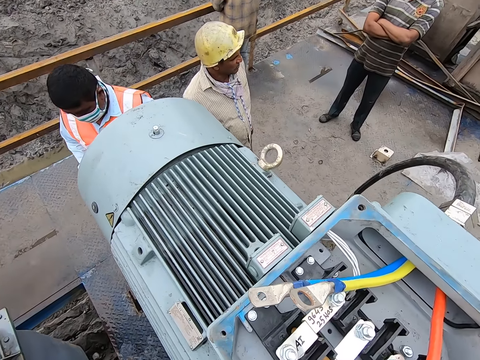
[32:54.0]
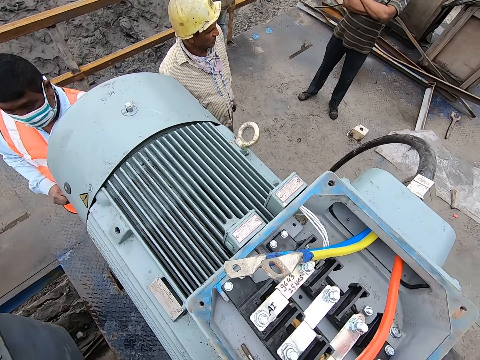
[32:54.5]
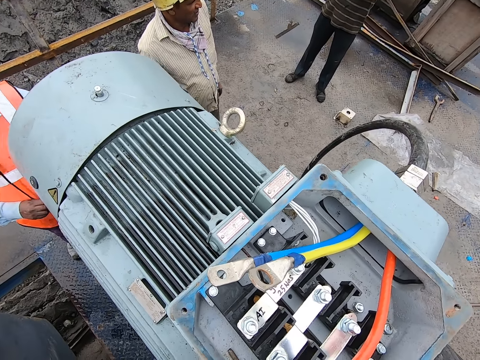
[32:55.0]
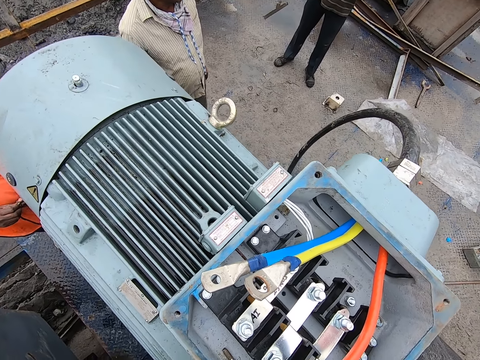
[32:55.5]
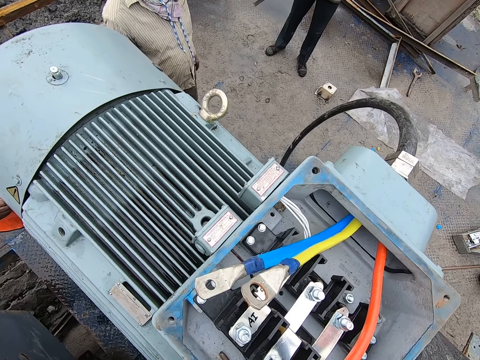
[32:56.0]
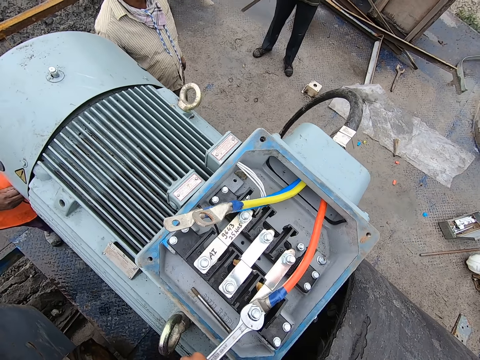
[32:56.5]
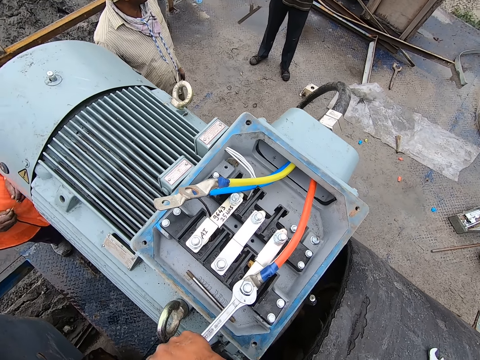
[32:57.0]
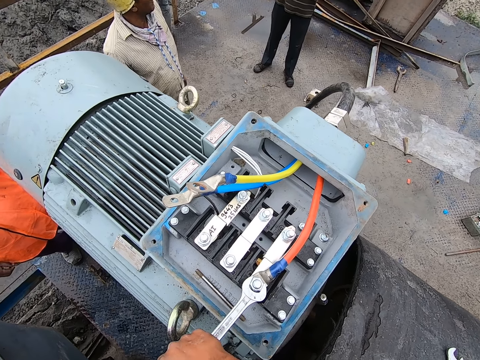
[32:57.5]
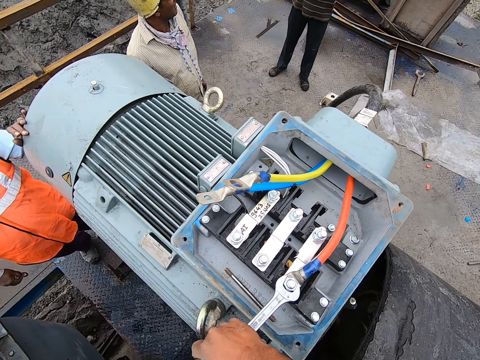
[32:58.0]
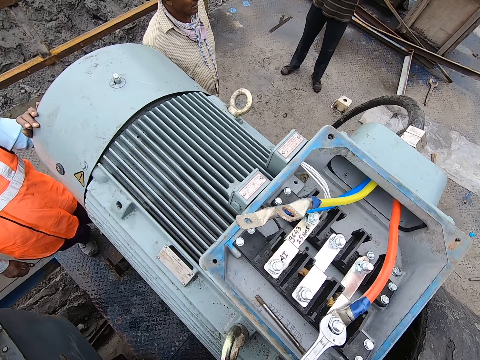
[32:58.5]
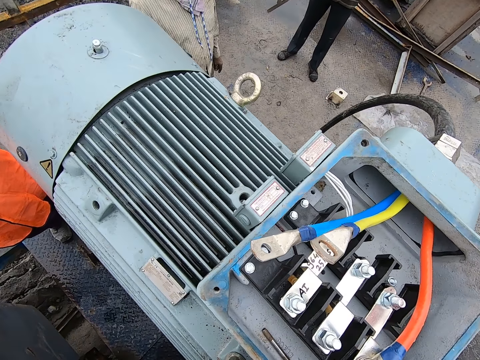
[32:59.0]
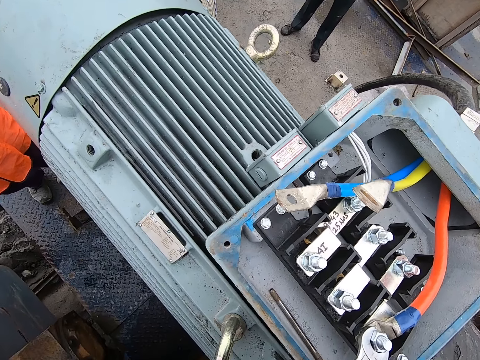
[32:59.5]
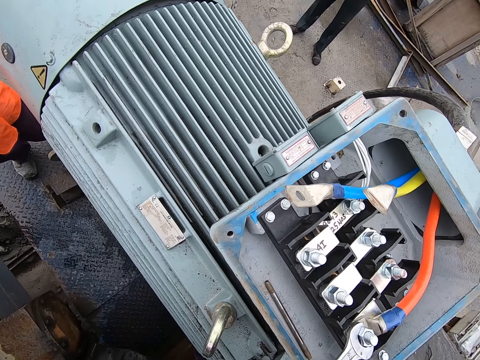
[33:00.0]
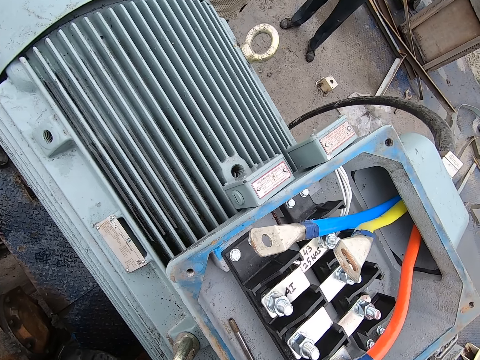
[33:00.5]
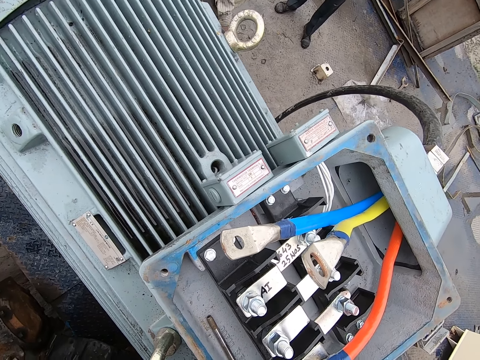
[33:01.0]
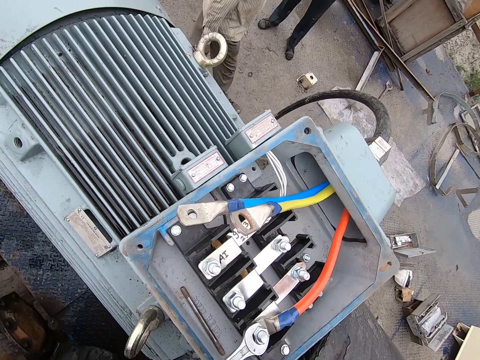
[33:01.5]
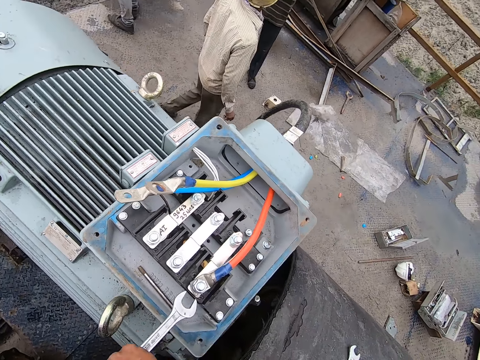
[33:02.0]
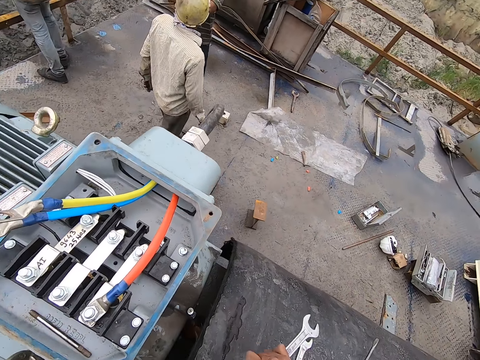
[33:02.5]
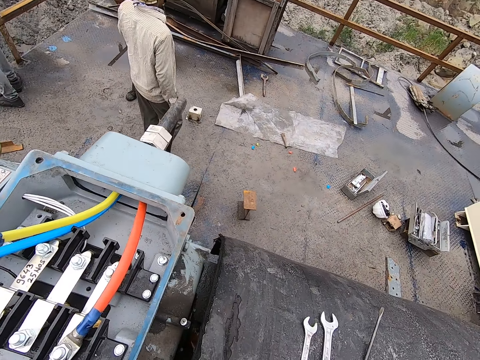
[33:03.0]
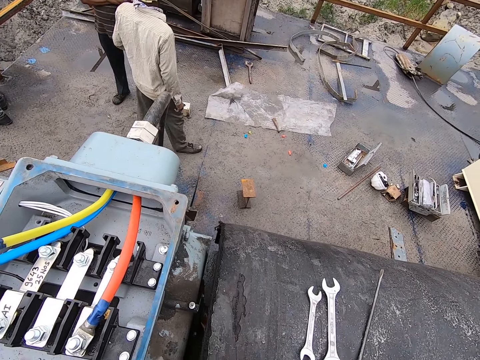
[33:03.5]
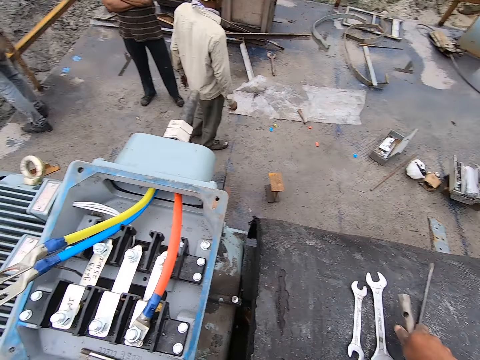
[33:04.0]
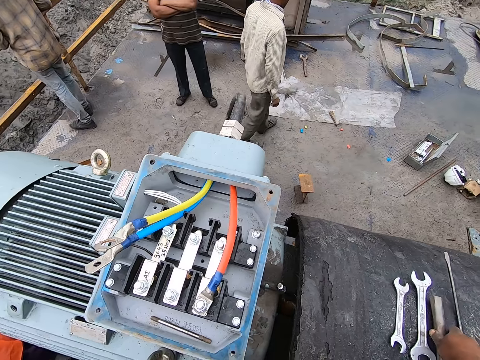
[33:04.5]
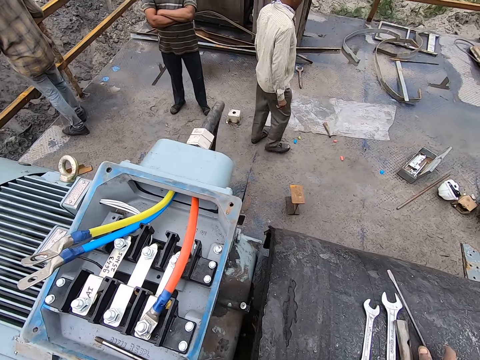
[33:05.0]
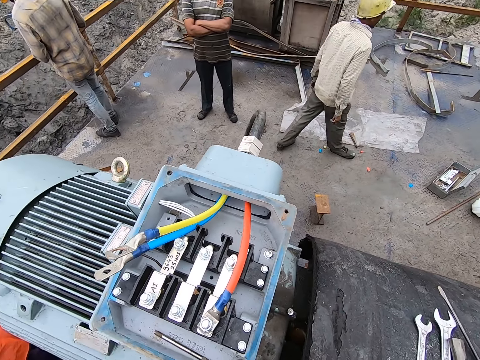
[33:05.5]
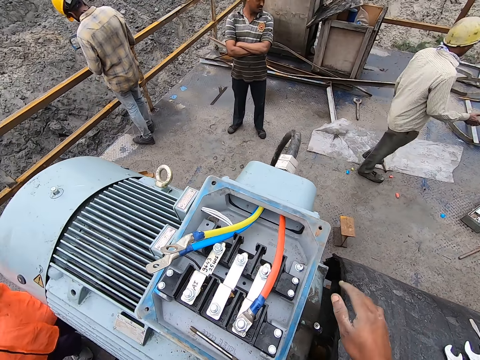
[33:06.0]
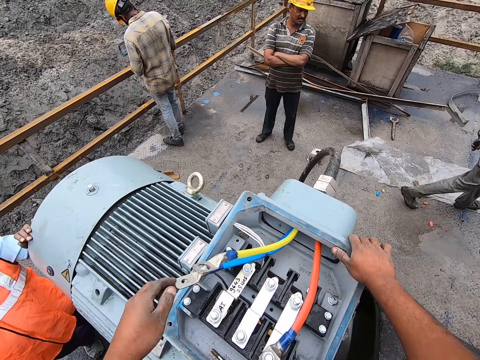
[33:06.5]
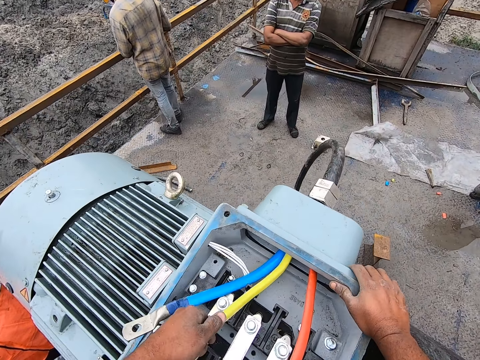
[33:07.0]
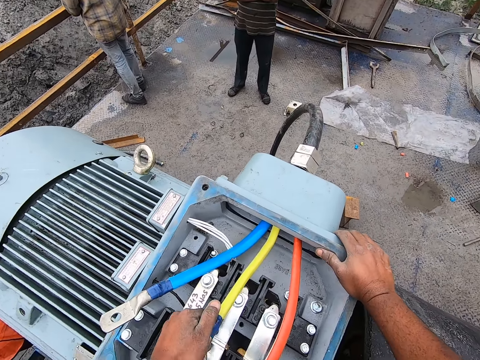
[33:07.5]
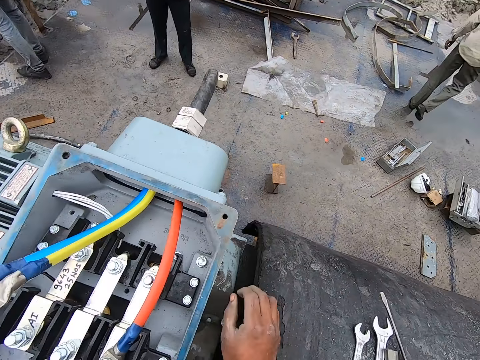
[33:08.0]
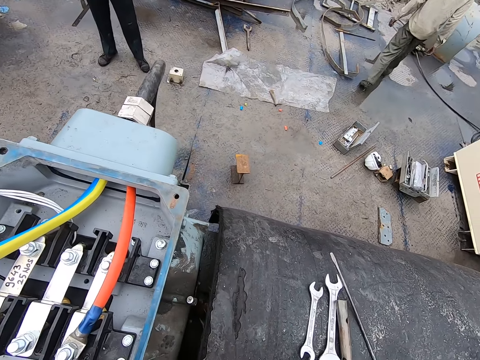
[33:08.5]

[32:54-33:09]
The camera wearer looks at the motor. They turn the bolt with the wrench. They look at the motor. They drop the wrench and metal rod on the surface. They pull the pipe on the machine, place both hands on the motor, and pick up the pipe with the left hand.

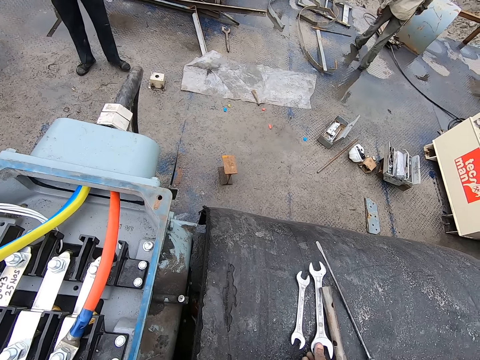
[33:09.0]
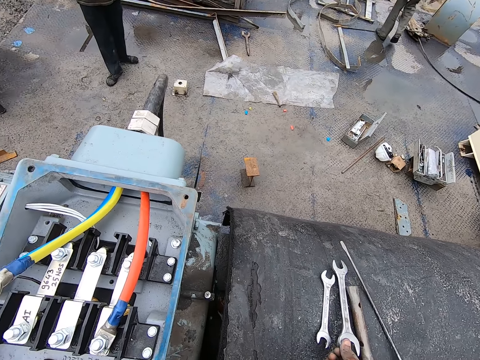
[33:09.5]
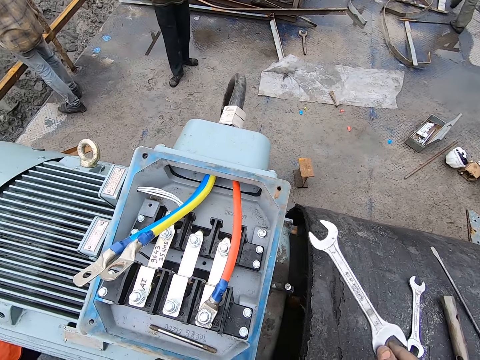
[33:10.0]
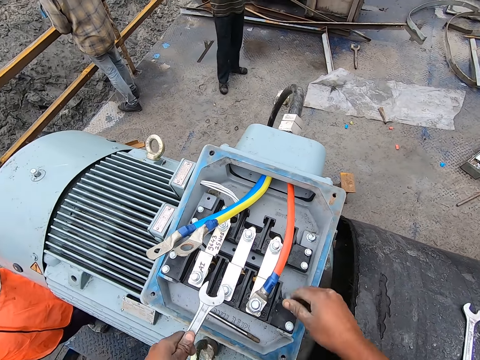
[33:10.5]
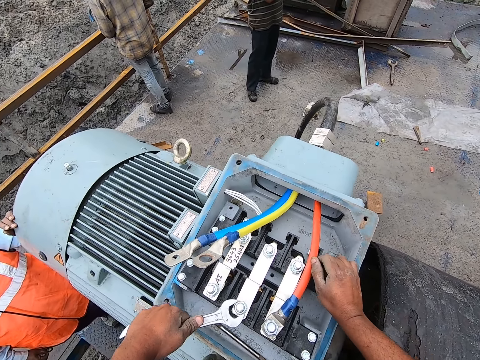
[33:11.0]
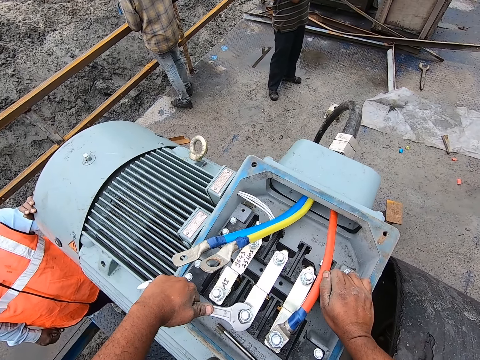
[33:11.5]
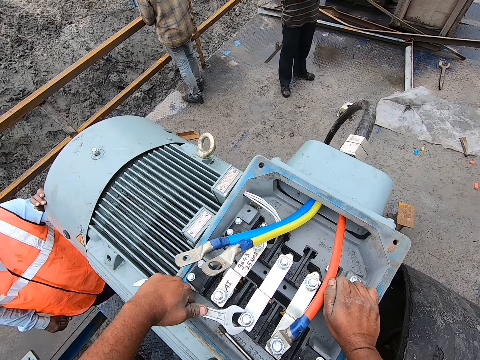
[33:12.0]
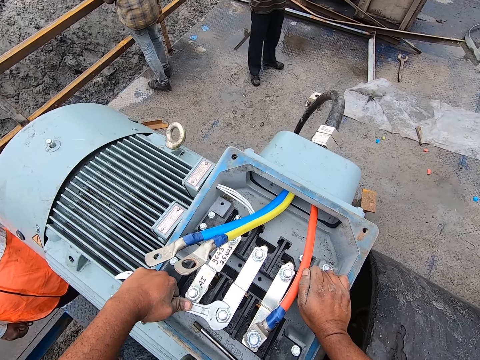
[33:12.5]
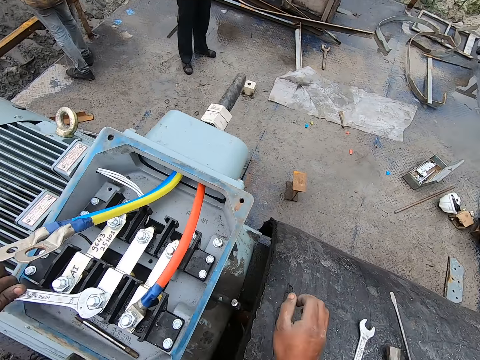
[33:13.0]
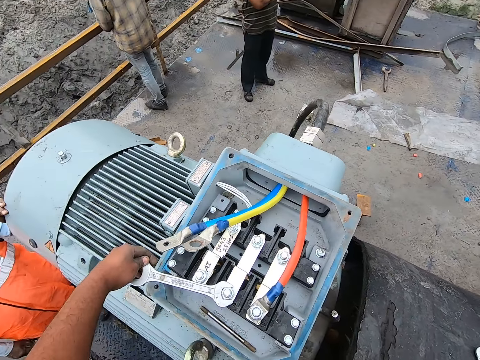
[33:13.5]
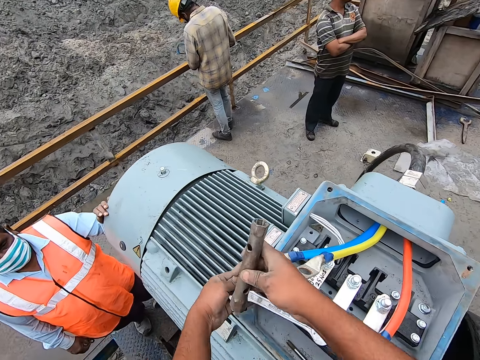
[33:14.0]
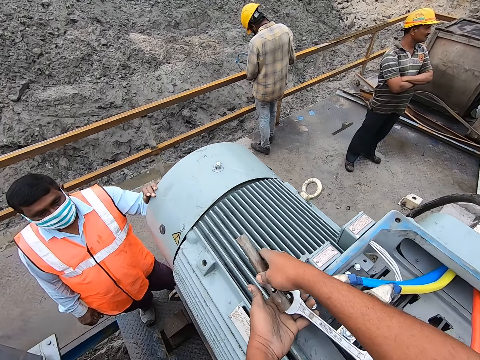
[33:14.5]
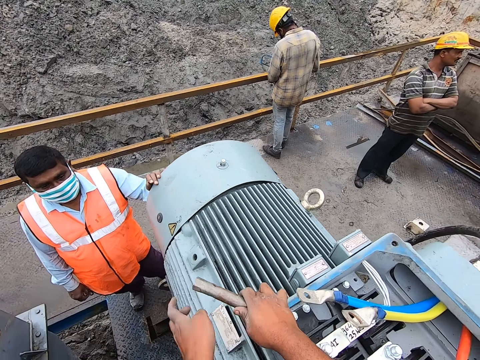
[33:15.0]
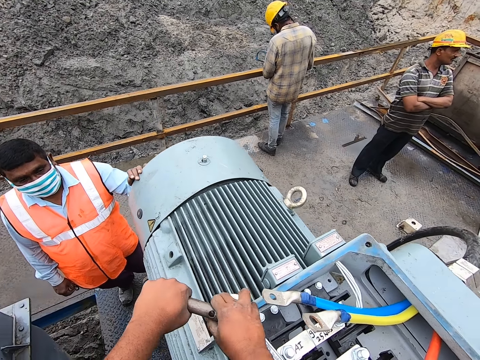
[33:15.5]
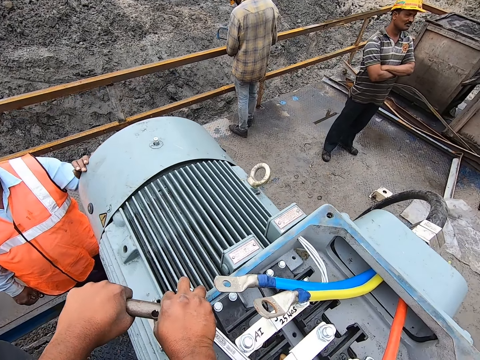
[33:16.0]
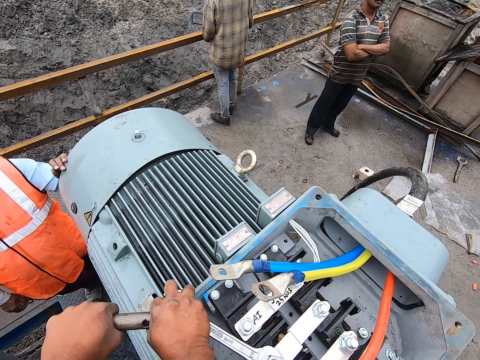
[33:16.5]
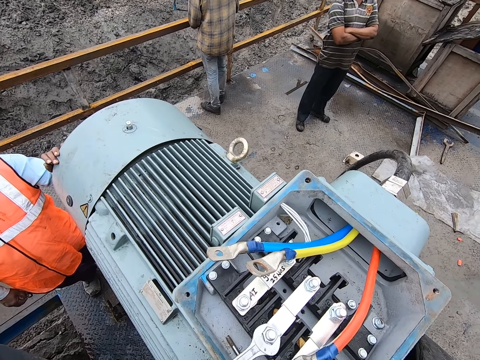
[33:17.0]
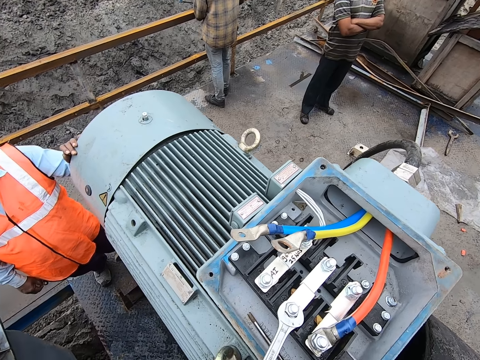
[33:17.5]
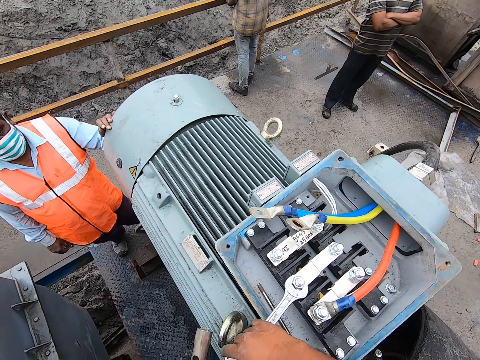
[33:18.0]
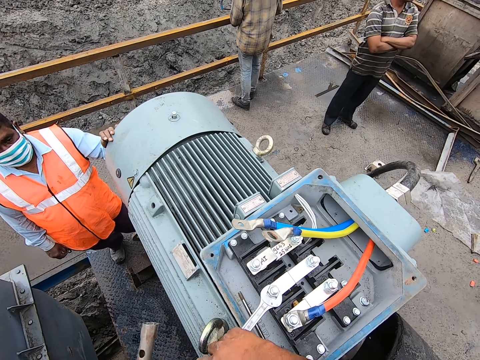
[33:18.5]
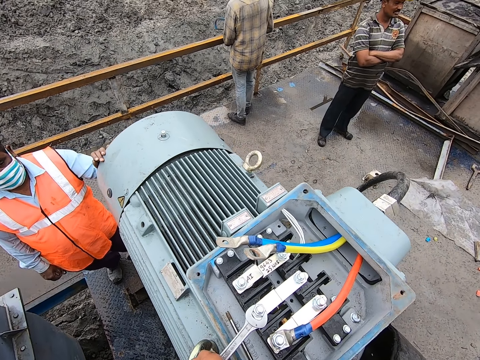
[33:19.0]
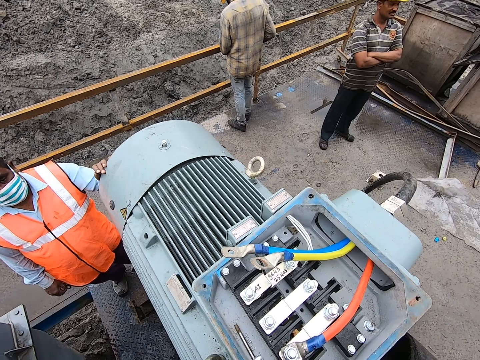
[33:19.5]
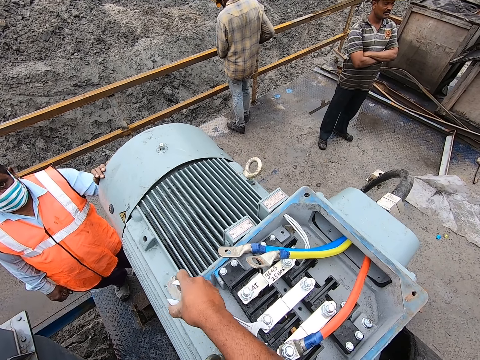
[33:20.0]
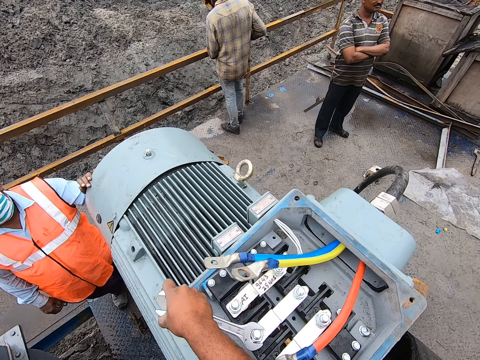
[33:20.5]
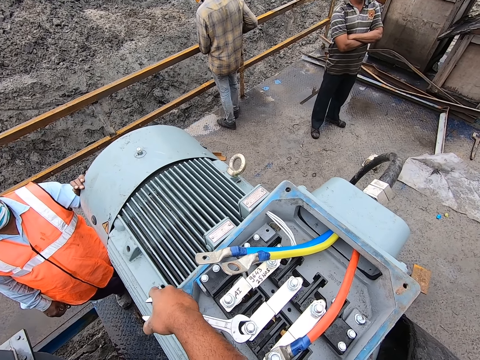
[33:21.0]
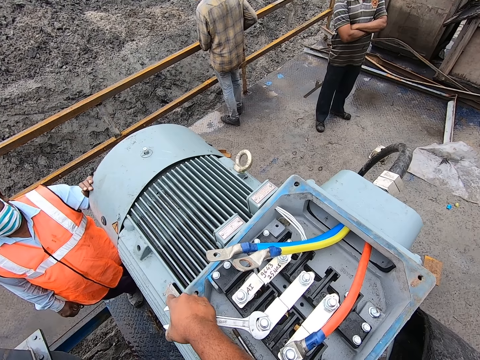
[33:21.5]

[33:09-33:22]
The camera wearer picks up the wrench with the right hand. They hold the wrench with the left hand. They turn the bolt with the wrench. They pick up the metal rod with the right hand. They place the metal rod on the tip of the wrench. They turn the bolt with the wrench and metal rod. They hold the wrench with the right hand.
